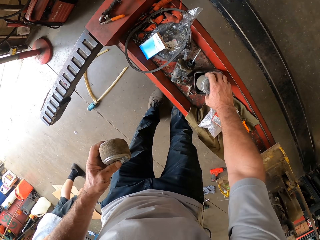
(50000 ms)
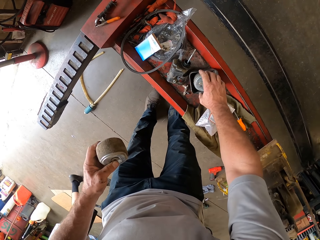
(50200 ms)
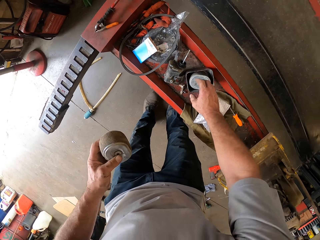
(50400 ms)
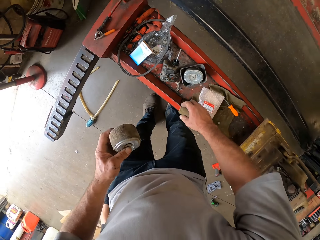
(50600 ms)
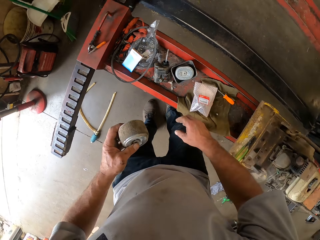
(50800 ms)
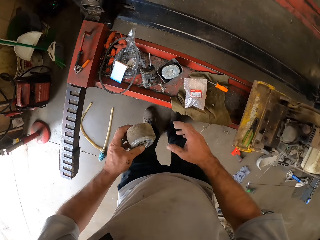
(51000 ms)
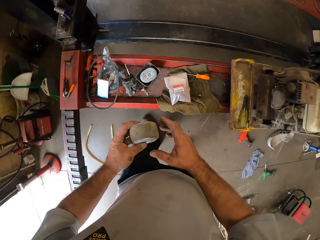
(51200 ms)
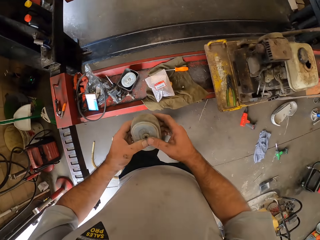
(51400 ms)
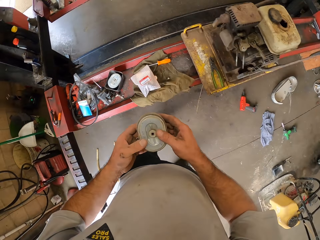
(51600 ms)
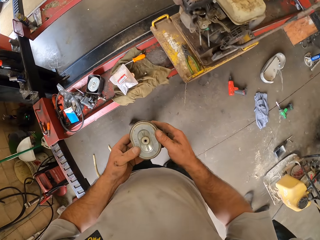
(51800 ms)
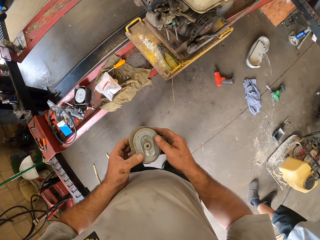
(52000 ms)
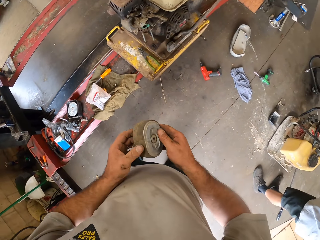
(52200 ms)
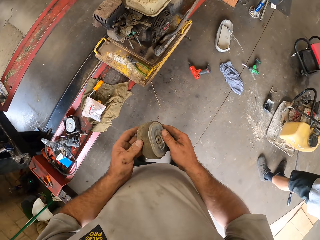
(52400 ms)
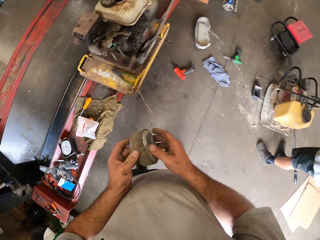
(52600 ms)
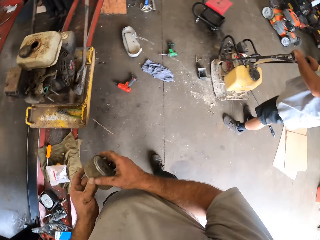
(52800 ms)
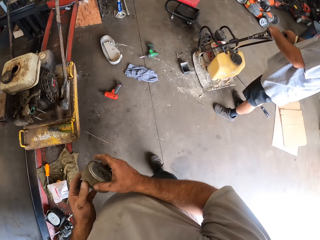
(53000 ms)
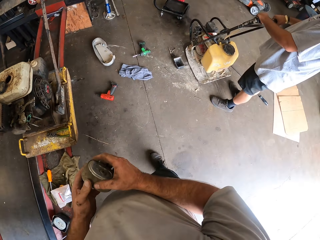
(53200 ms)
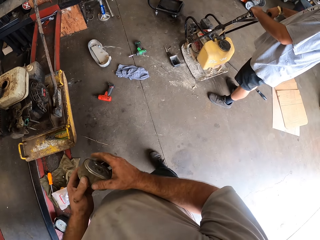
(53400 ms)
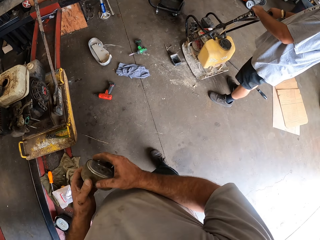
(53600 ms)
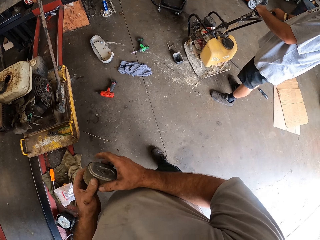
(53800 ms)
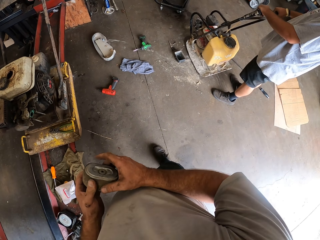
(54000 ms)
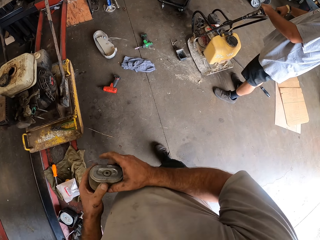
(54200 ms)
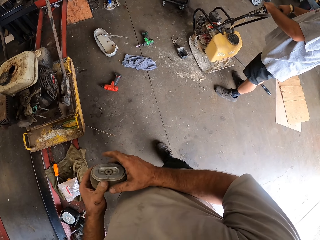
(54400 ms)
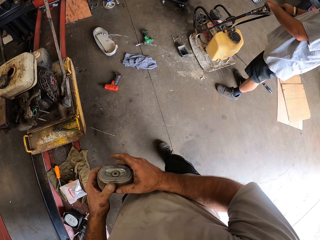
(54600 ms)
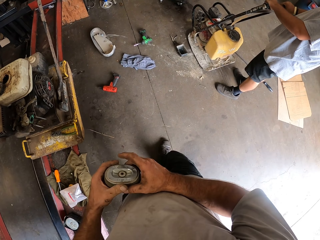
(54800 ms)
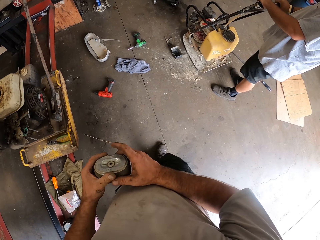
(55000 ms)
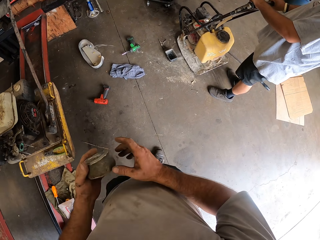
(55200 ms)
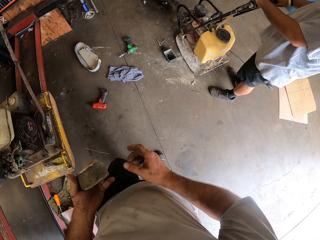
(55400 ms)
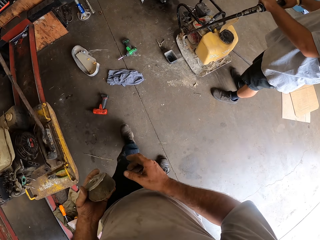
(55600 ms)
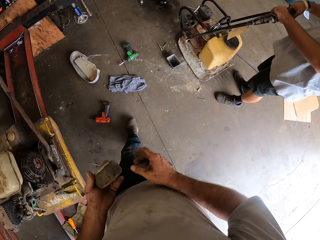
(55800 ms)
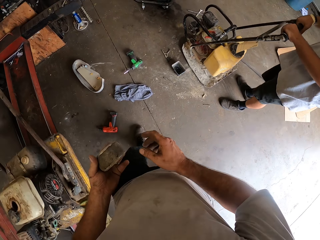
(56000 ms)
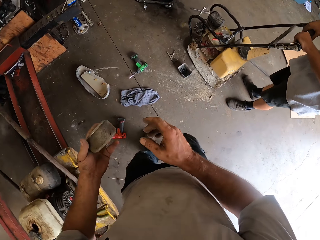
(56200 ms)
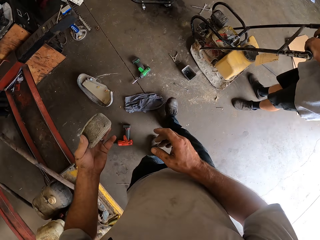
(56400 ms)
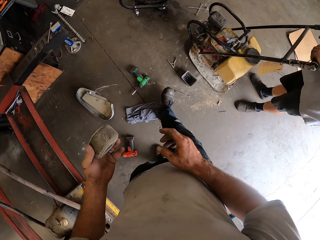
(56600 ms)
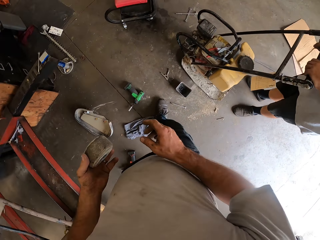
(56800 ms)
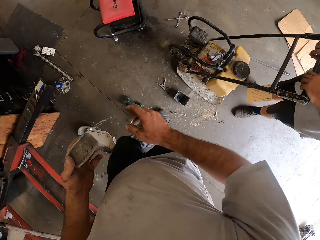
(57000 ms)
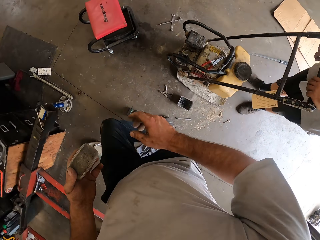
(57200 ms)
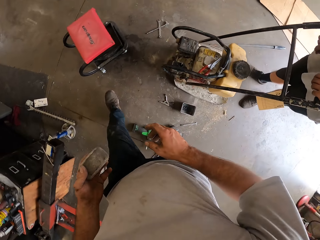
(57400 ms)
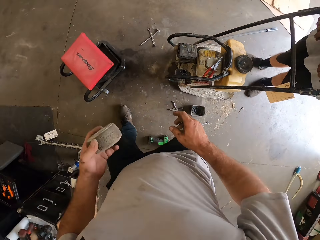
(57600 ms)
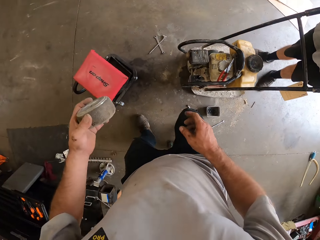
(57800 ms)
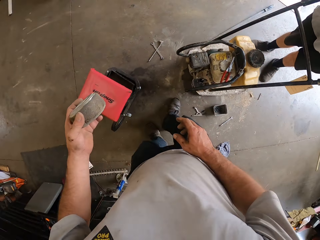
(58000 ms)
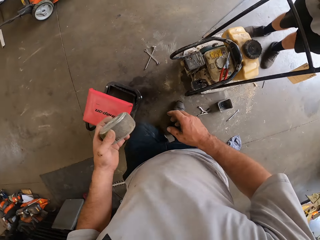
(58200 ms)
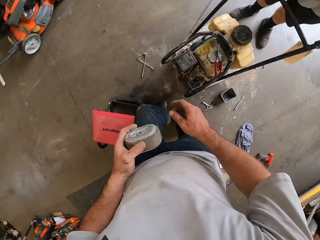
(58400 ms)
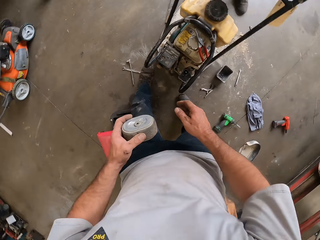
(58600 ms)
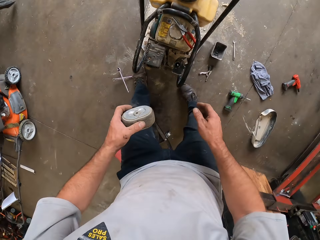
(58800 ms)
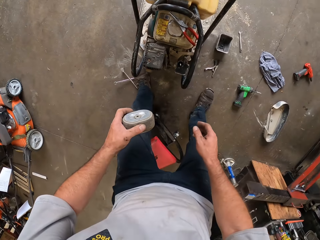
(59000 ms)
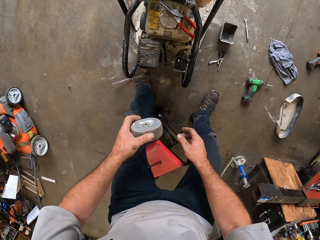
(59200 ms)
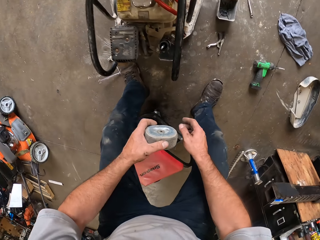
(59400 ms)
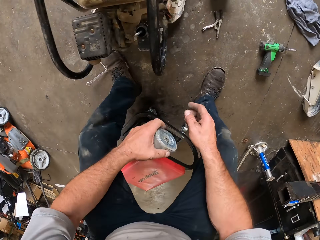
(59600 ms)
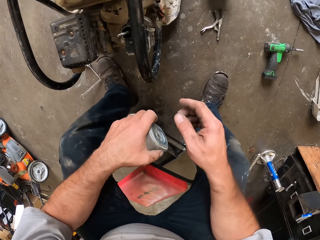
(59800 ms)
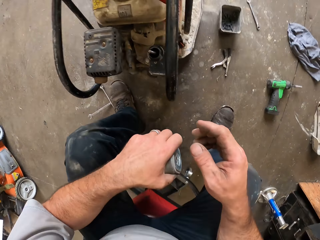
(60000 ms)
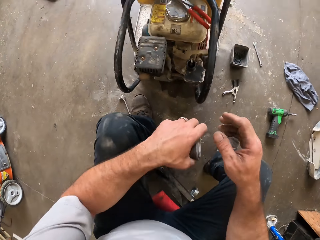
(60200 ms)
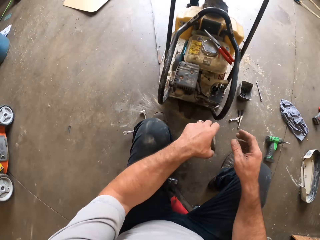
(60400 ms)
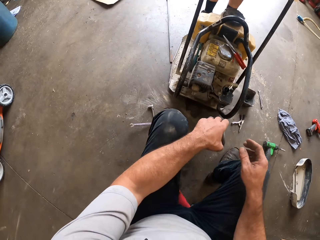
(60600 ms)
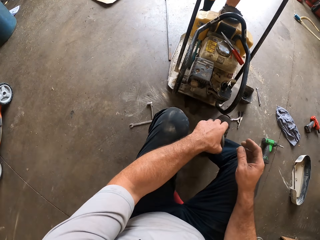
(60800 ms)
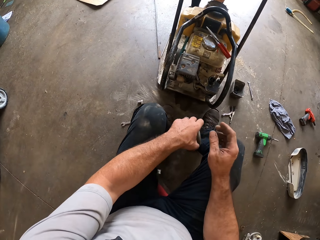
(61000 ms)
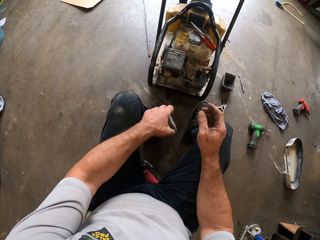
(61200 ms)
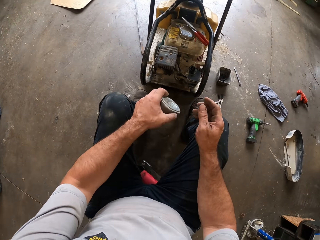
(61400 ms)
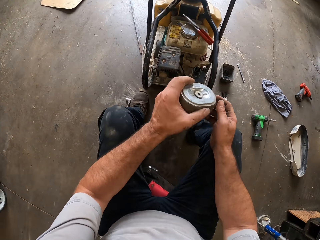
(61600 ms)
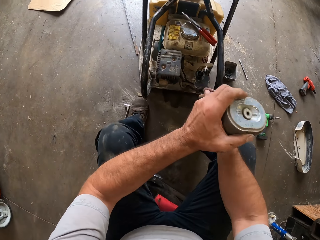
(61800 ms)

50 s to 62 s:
The camera wearer drops the air filter in the plastic. He turns around. He holds the air filter with his right hand. The man holds the lawn mower handle. The camera wearer moves around the workshop. He sits on the stool.

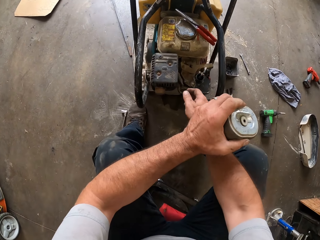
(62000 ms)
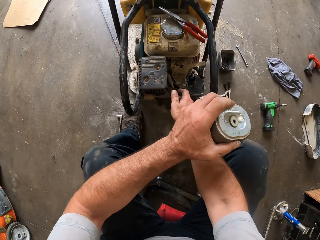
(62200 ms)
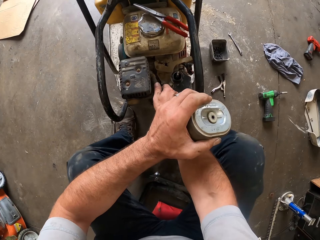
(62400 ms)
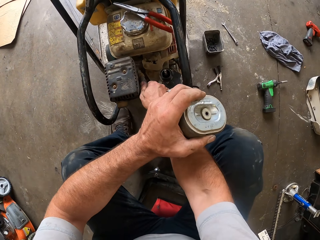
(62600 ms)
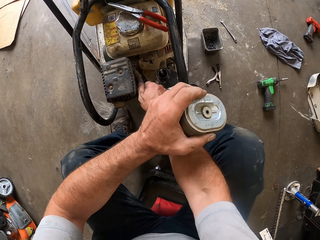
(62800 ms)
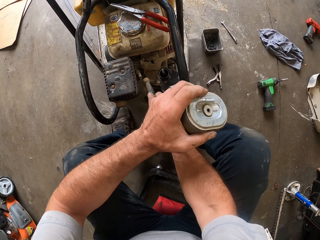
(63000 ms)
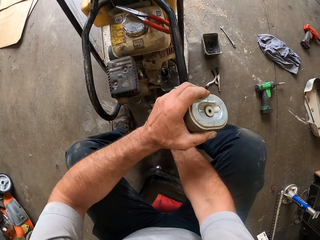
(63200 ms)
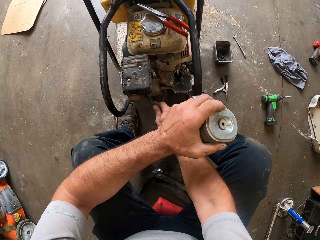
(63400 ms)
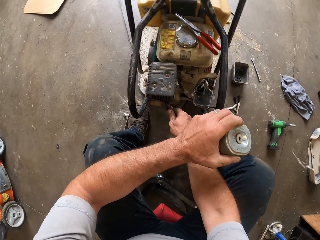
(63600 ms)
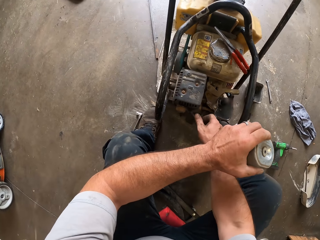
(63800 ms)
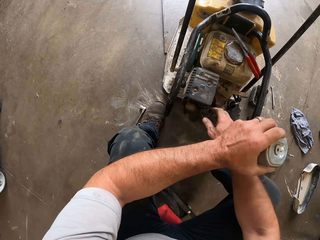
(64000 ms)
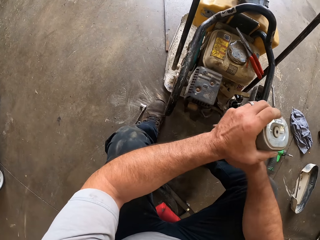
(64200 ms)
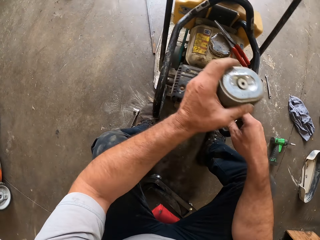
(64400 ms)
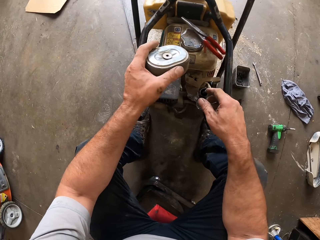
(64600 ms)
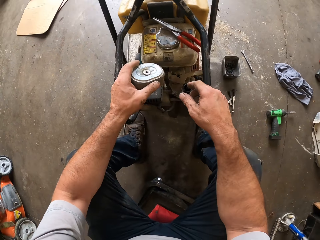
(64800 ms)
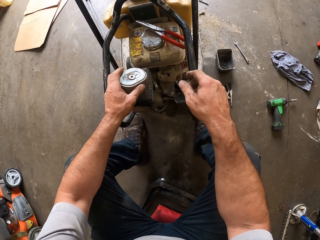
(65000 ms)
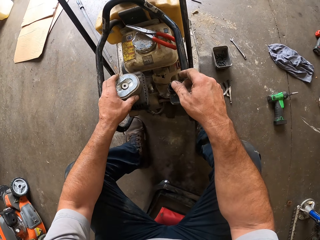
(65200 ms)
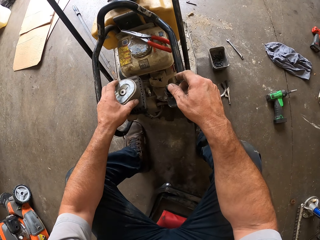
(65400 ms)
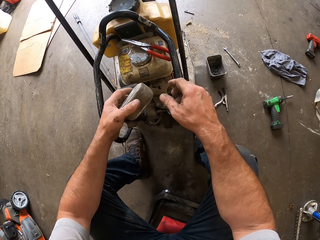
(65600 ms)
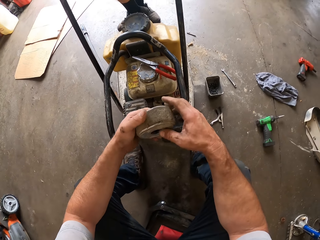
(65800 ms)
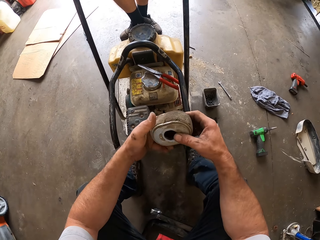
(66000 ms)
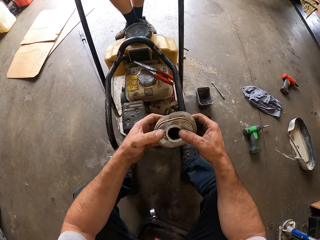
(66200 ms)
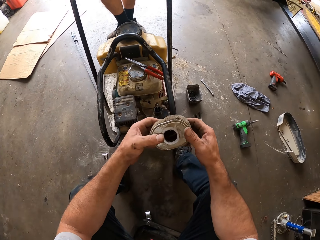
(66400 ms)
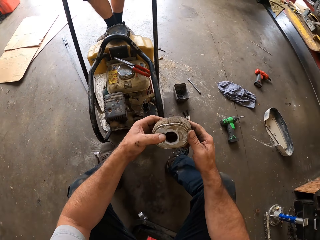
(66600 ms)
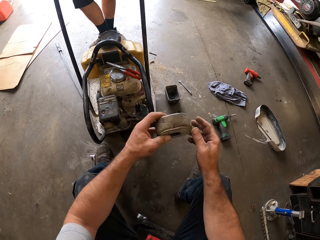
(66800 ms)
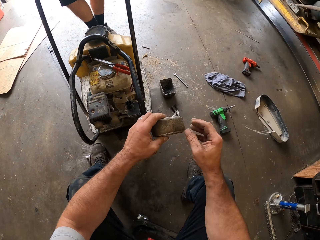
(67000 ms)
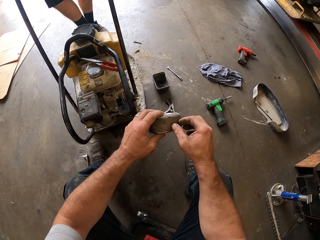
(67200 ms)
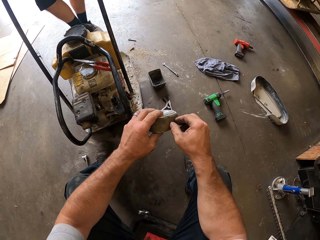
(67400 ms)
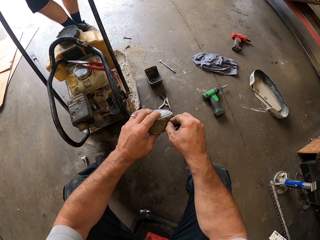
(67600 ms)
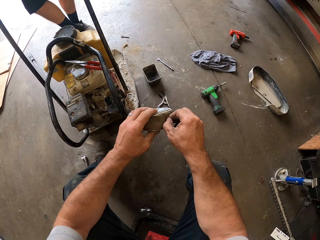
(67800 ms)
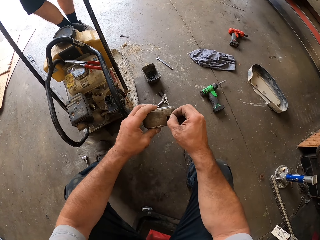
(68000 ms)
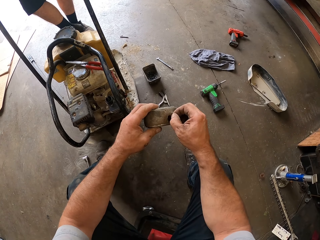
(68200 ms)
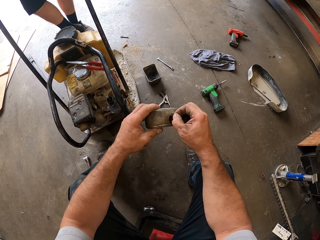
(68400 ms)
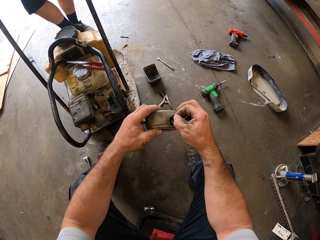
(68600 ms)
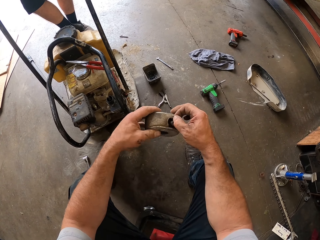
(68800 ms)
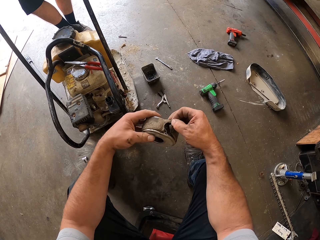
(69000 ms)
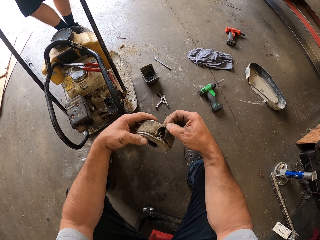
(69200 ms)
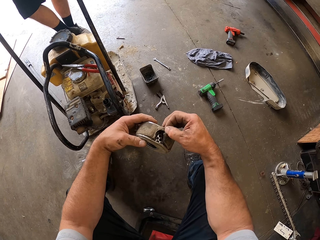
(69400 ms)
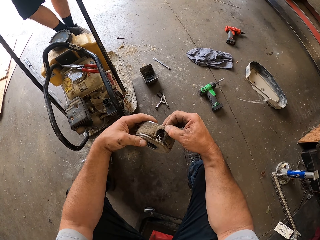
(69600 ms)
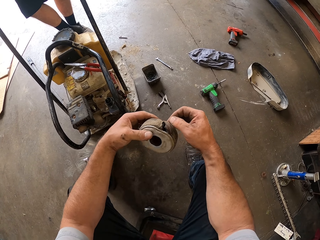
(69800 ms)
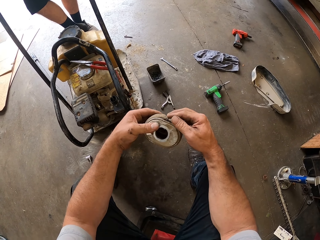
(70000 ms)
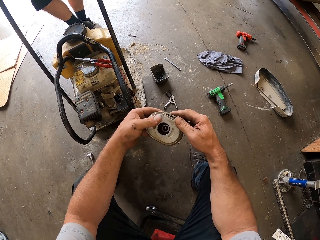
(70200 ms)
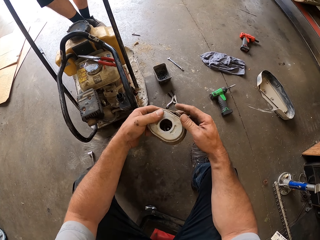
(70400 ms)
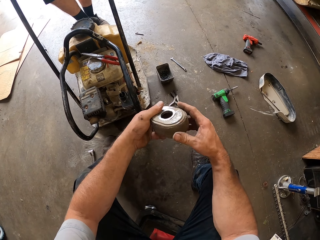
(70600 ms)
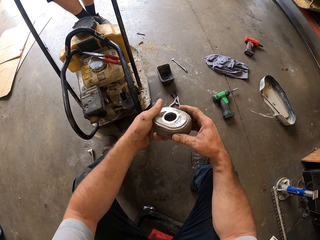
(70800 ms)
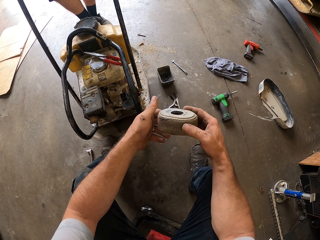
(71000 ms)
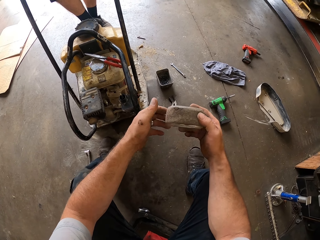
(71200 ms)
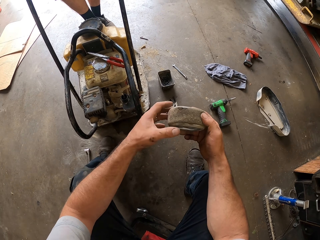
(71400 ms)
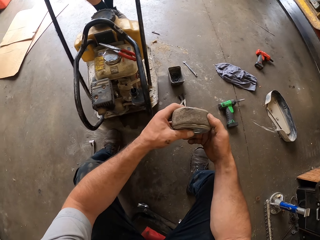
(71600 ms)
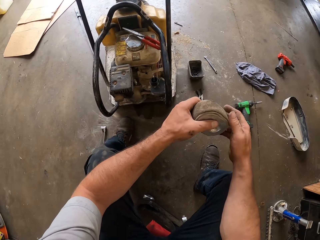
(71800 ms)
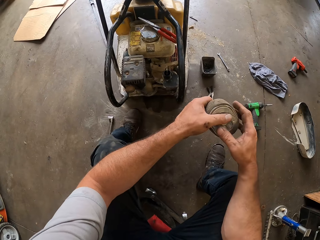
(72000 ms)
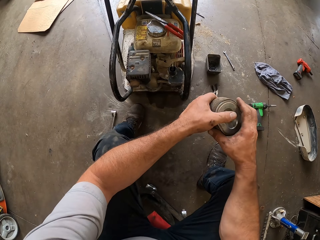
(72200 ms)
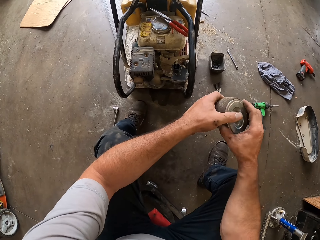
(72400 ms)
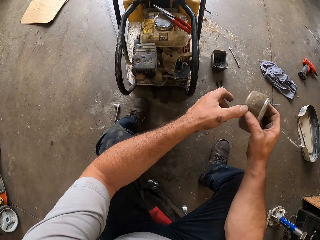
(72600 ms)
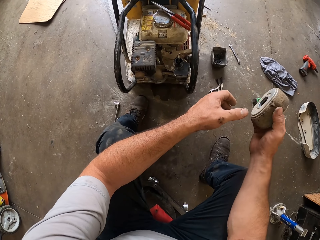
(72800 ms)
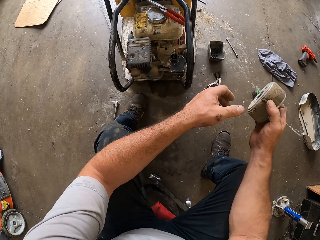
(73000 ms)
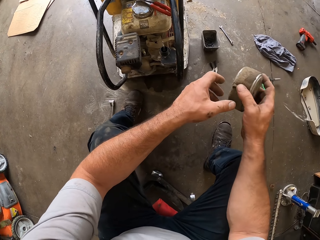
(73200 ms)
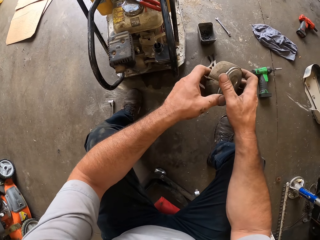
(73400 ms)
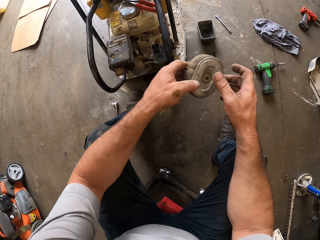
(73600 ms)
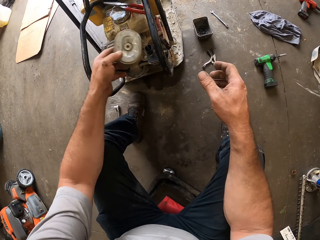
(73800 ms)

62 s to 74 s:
The camera wearer pulls the tube. He removes the wire of a spark plug from the spark plug. He fits the tube. He holds the air filter with his right hand. He peels the foam around the air filter with his right hand. He turns the air filter.
